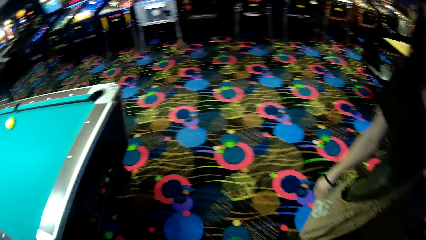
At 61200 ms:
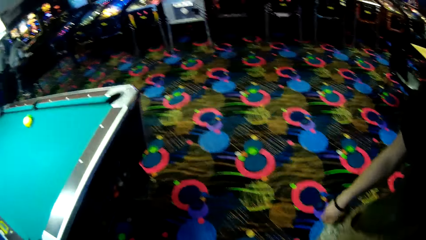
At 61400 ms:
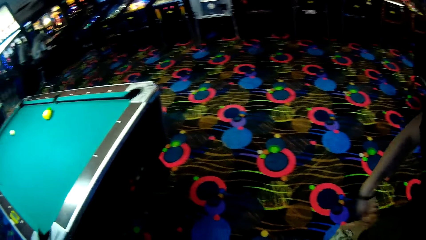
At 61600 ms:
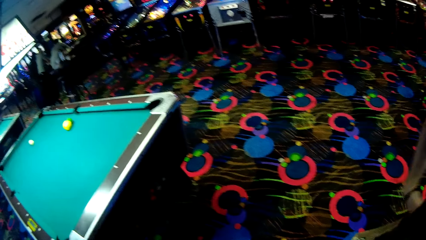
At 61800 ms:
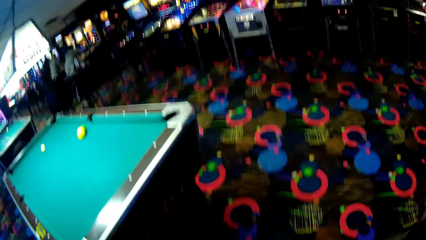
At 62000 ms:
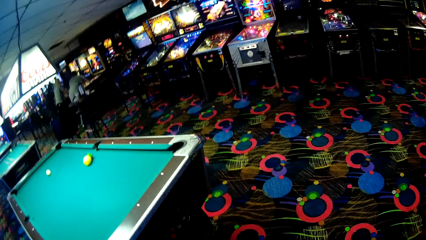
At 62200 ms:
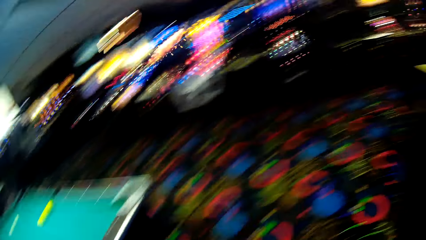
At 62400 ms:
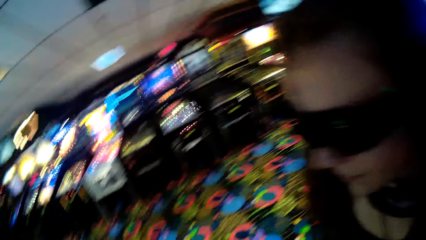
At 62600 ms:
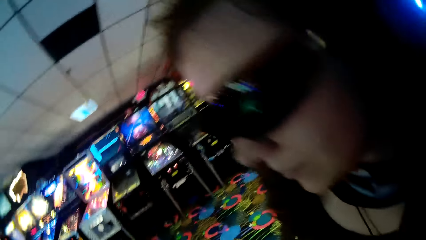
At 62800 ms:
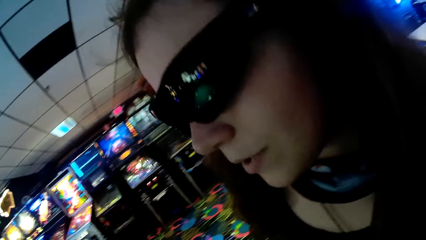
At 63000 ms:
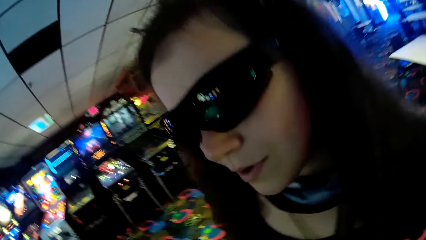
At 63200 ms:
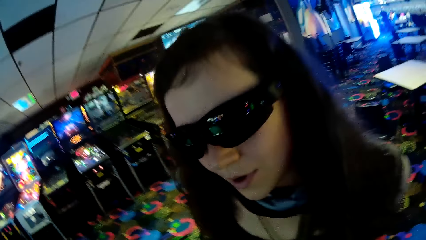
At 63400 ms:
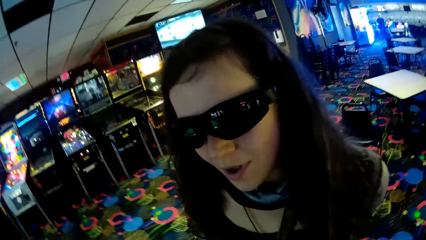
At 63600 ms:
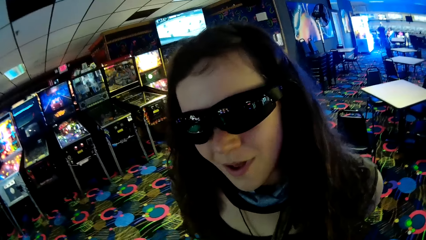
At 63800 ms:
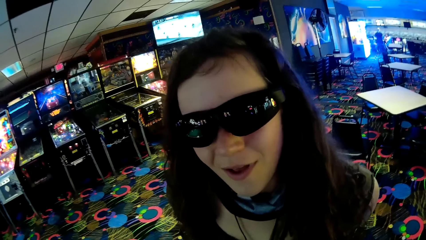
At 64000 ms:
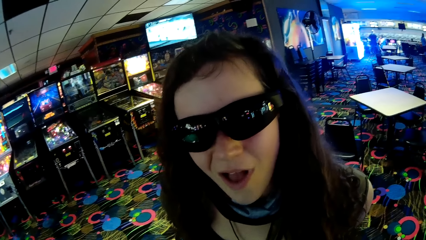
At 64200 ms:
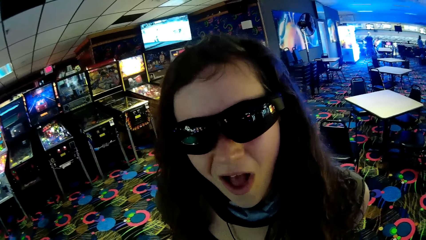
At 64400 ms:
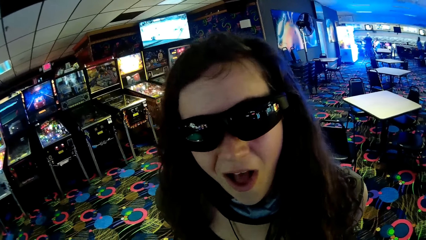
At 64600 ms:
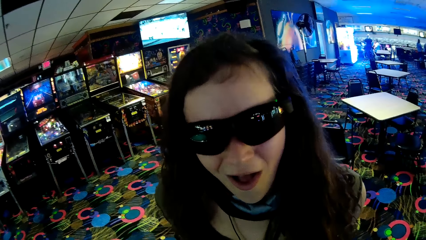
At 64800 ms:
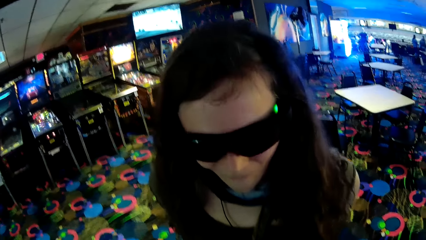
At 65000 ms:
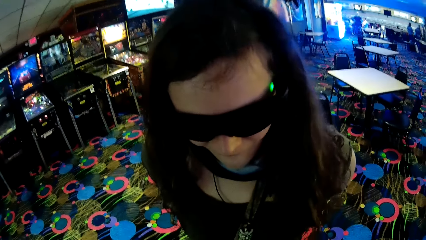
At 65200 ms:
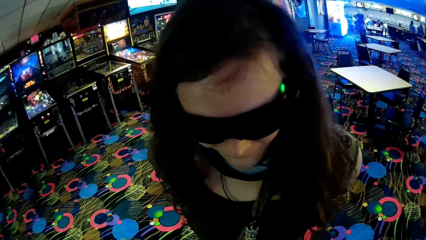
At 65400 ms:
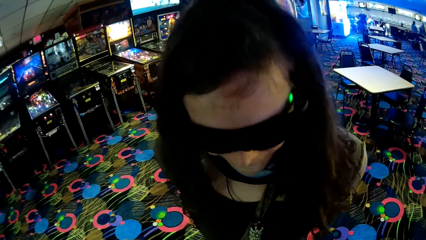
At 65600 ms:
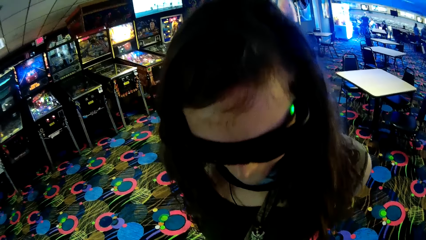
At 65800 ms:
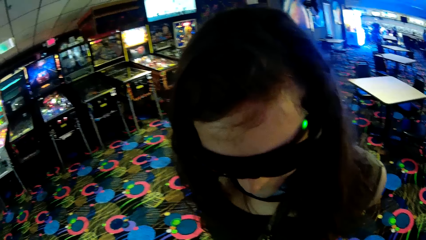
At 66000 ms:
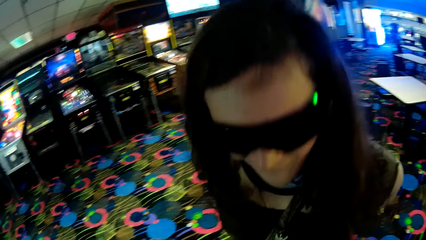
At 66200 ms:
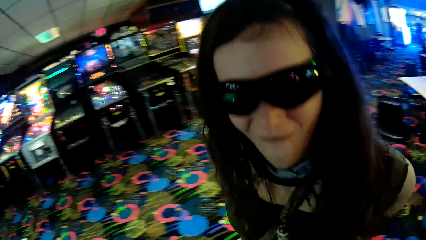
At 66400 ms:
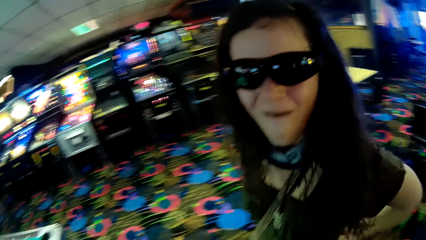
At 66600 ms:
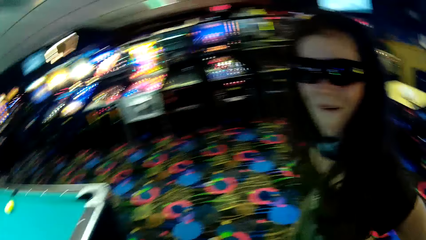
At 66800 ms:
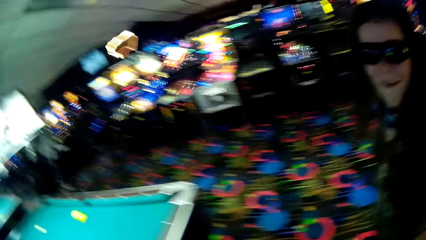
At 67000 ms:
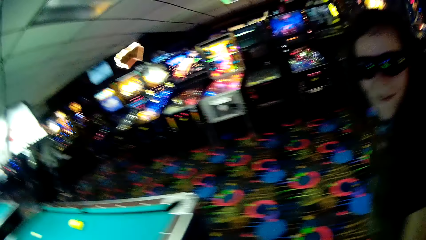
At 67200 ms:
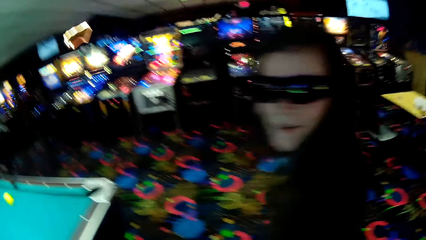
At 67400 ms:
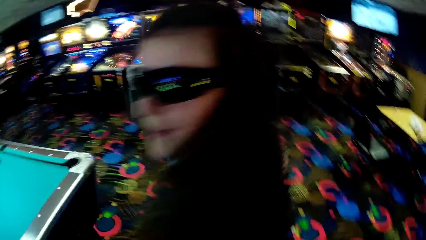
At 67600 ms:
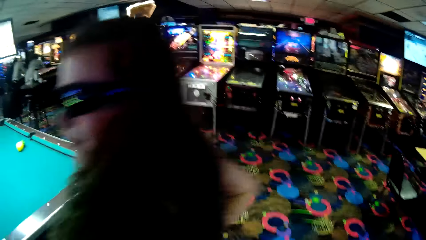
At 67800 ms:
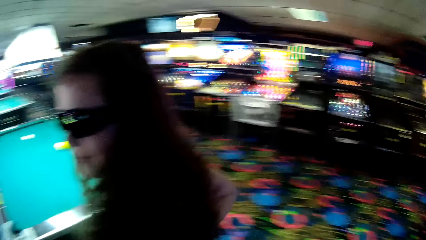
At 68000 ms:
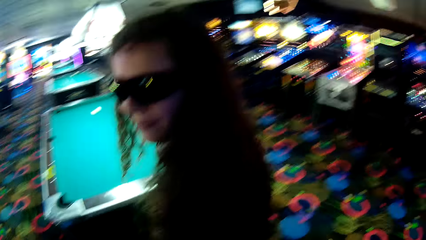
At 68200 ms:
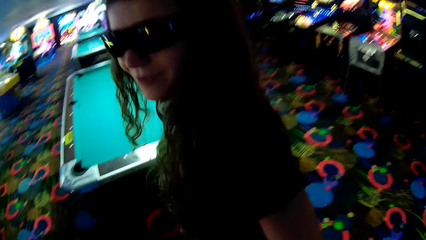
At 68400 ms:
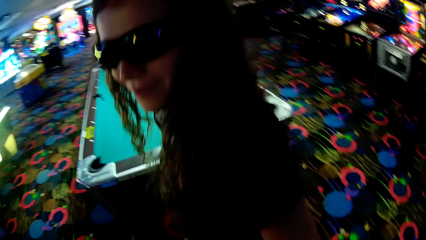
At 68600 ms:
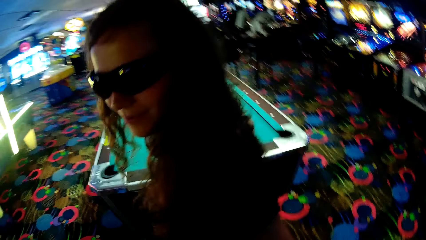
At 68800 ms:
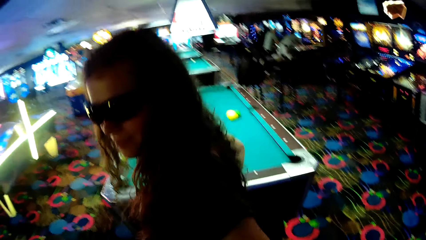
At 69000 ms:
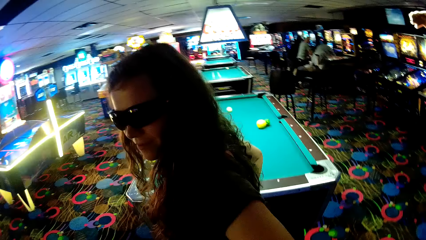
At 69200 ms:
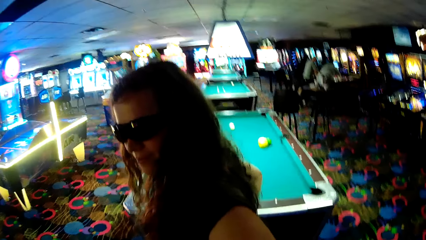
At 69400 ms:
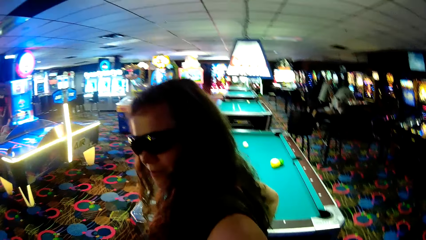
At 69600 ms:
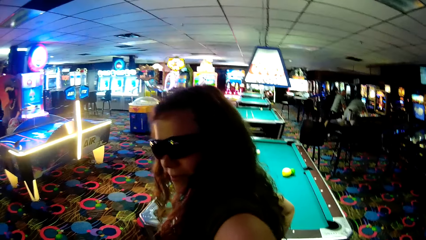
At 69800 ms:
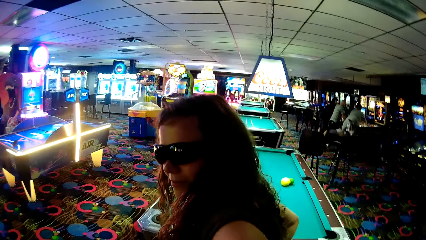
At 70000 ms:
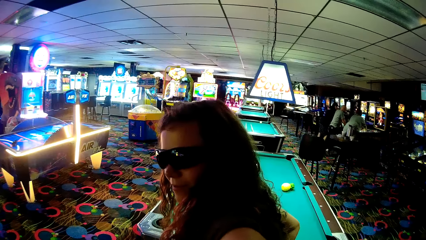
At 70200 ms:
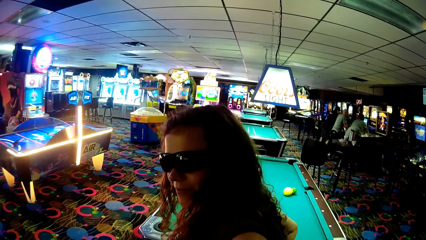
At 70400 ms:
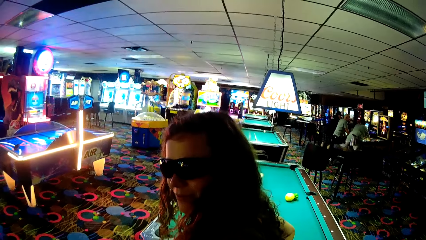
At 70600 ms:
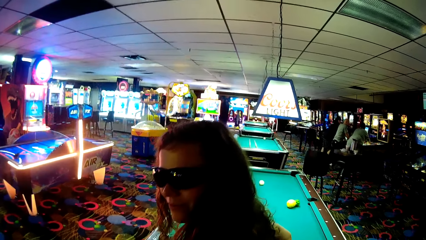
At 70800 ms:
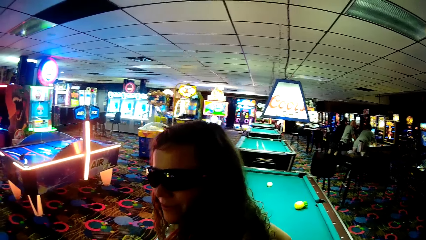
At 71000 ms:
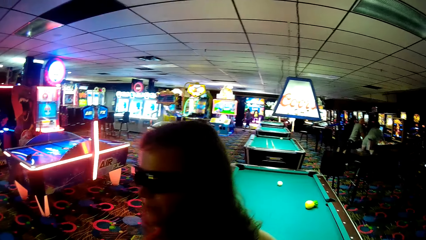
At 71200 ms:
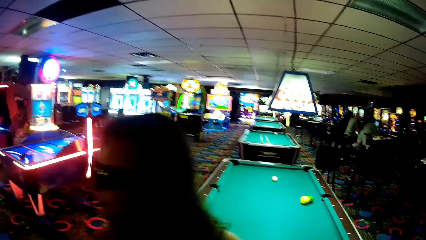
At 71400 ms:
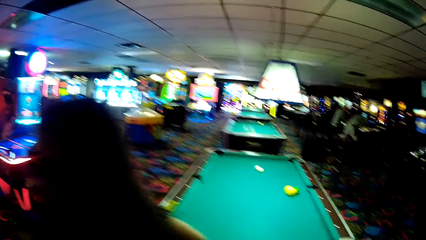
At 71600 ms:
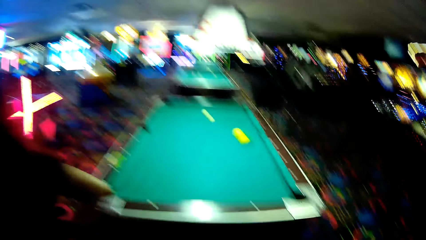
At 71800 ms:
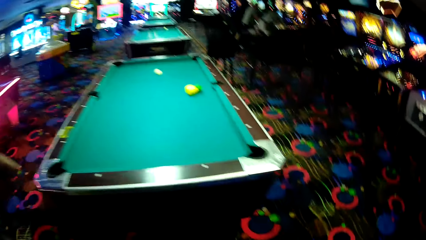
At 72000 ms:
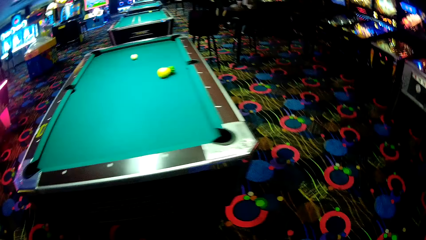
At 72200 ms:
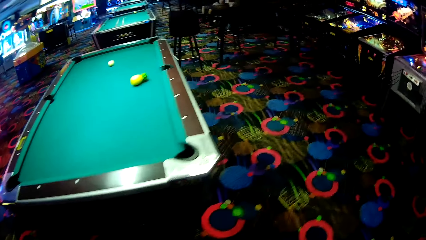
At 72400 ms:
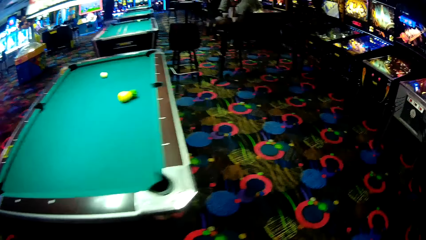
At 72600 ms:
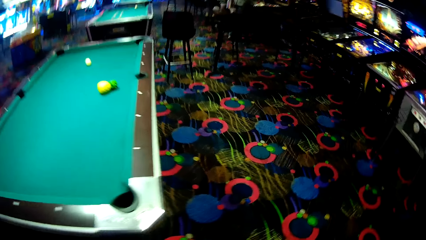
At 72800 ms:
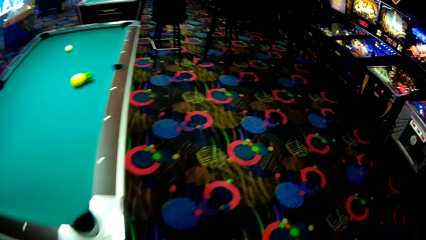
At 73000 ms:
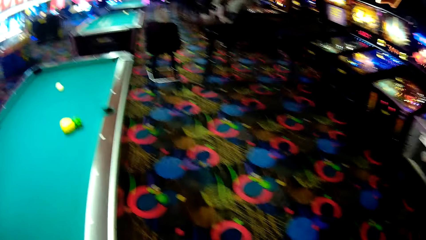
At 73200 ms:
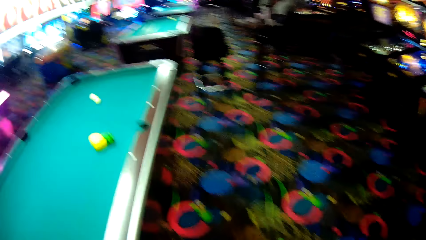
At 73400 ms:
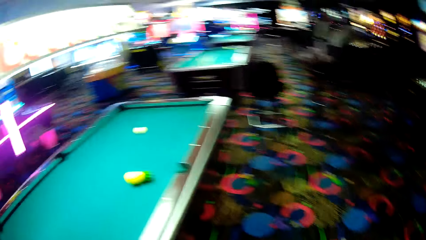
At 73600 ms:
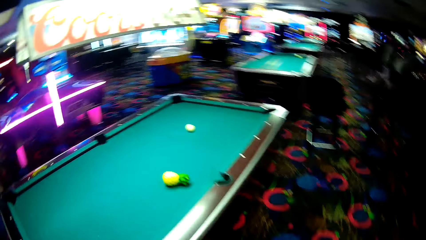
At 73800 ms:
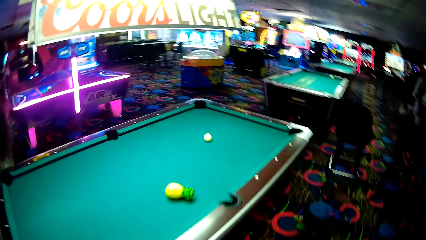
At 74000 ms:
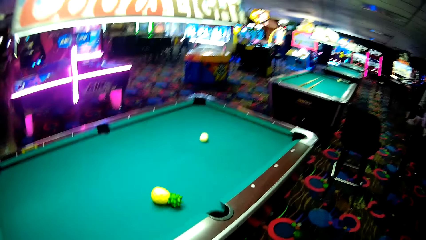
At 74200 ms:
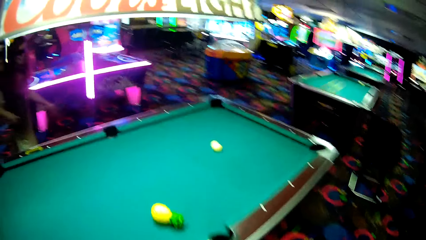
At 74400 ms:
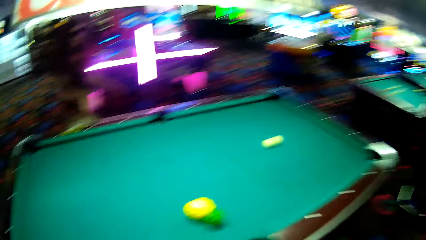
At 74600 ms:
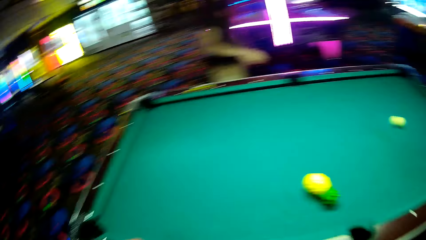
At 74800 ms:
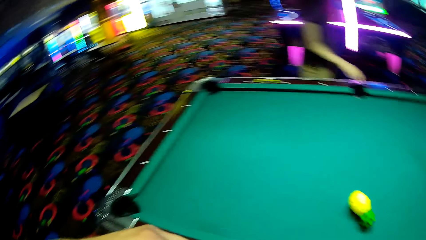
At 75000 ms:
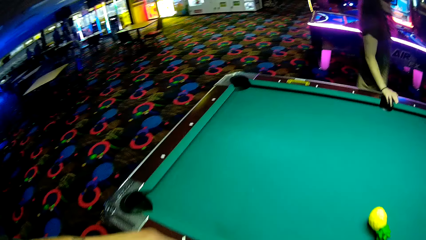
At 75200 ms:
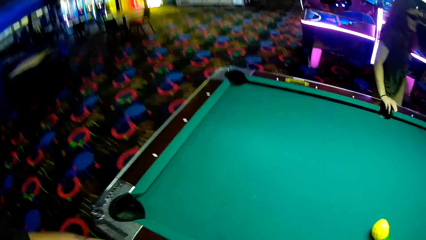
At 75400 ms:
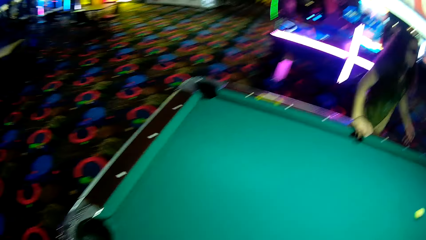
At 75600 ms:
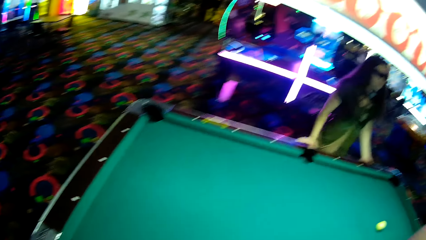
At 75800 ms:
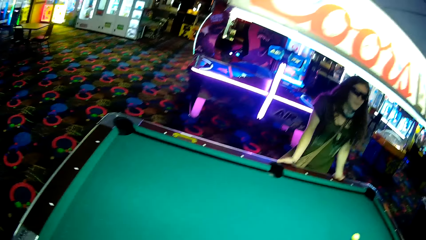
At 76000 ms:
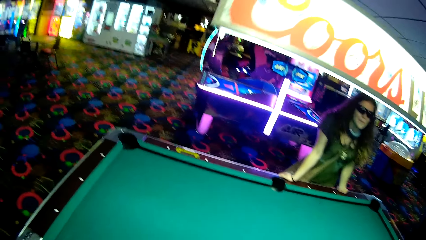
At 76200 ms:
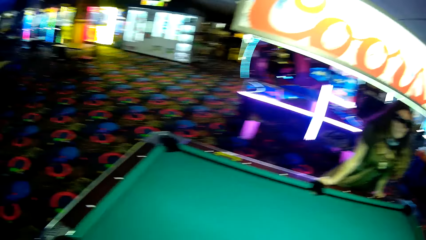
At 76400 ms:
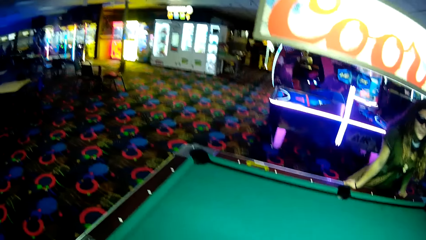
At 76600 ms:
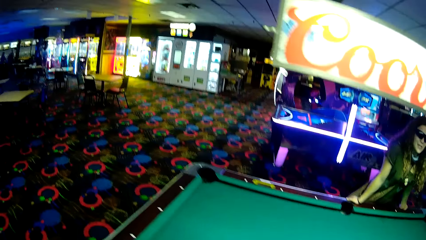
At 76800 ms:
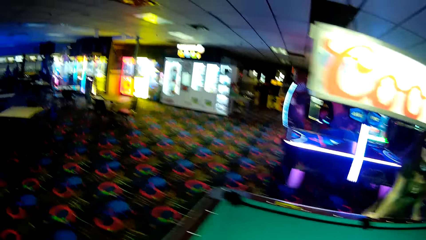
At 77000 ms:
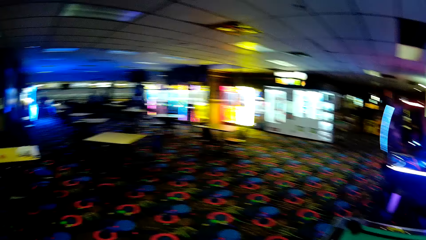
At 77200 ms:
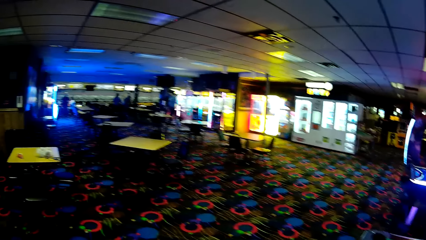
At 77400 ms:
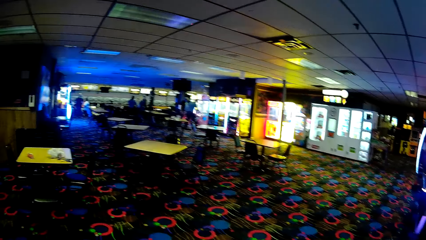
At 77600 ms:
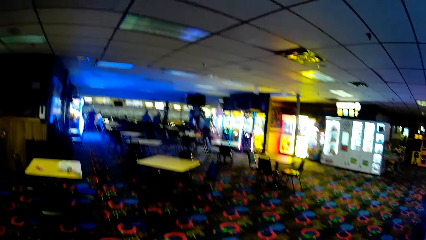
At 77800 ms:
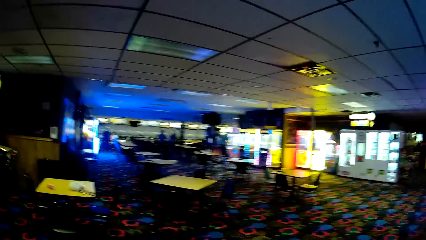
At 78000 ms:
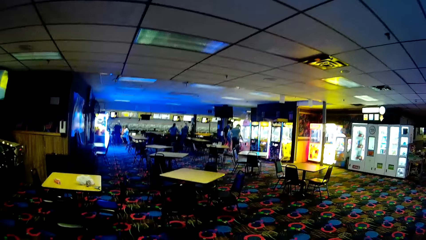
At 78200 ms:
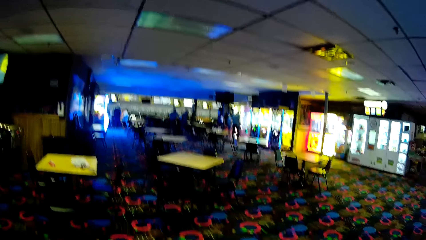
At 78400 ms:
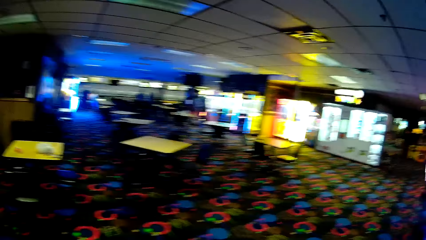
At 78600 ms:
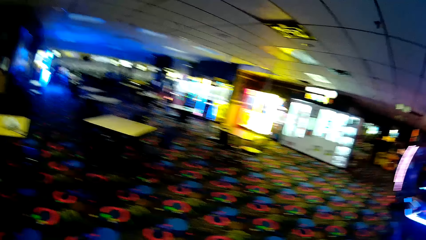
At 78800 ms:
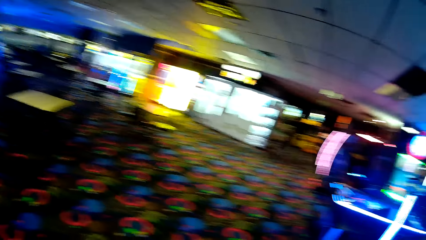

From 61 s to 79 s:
The camera wearer converses with a lady. The lady looks at the camera wearer. The lady looks around a room. The lady walks around a casino. The camera wearer looks around the casino. They walk around the casino. The lady places hands on a pool table. The lady holds the pool table.
